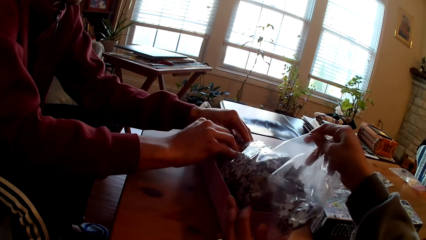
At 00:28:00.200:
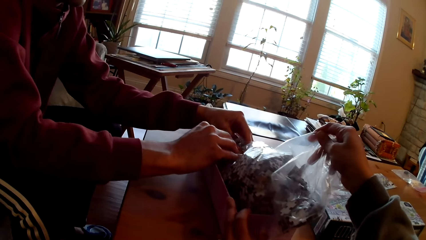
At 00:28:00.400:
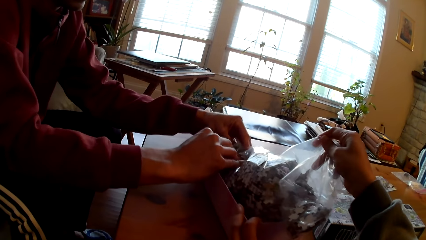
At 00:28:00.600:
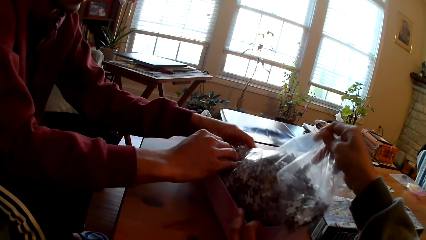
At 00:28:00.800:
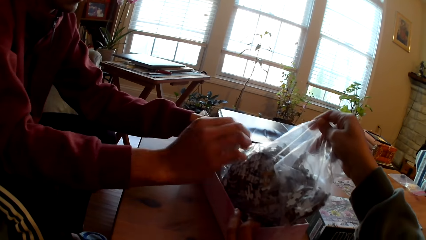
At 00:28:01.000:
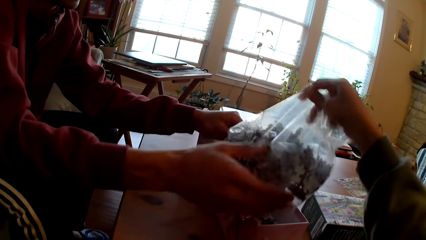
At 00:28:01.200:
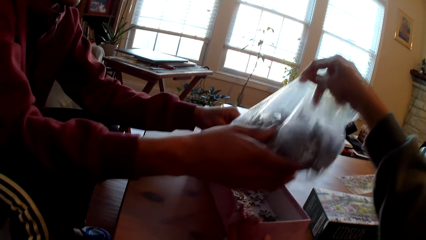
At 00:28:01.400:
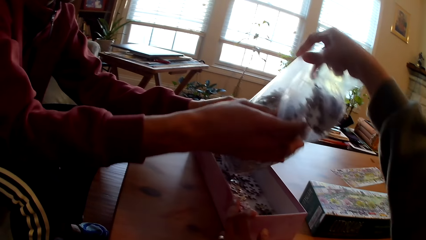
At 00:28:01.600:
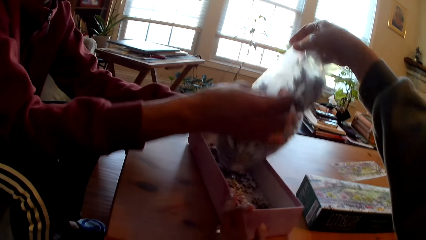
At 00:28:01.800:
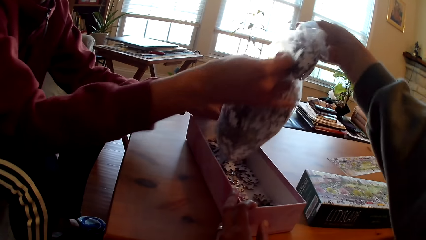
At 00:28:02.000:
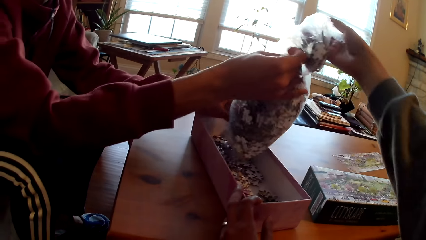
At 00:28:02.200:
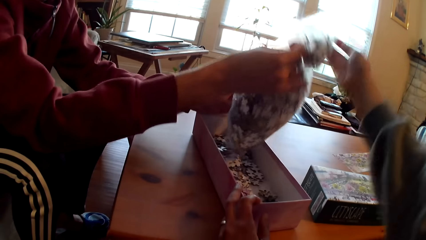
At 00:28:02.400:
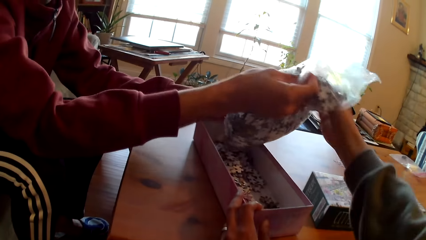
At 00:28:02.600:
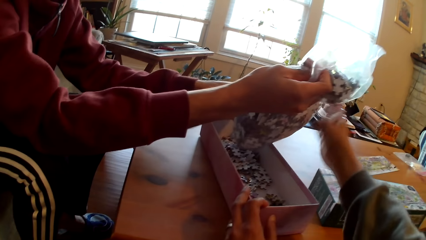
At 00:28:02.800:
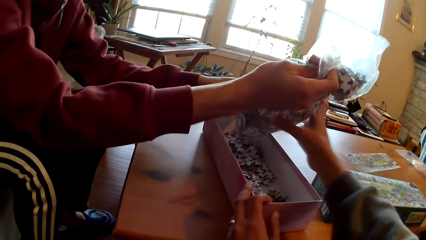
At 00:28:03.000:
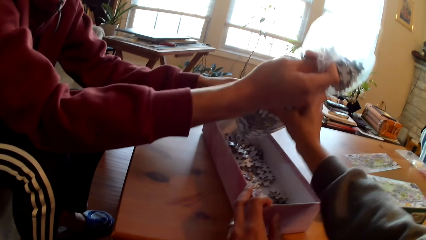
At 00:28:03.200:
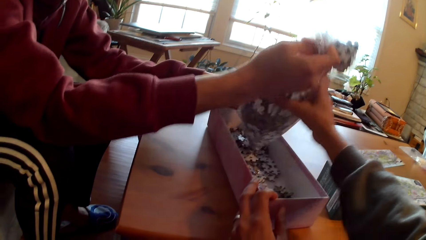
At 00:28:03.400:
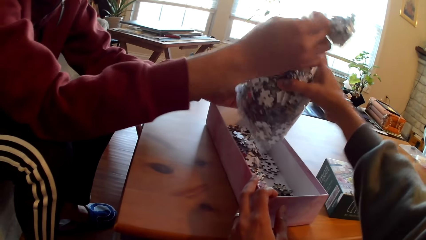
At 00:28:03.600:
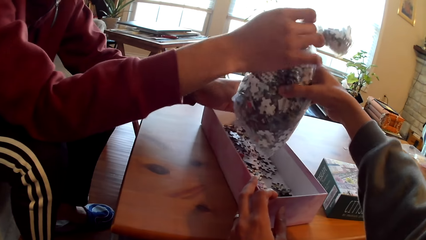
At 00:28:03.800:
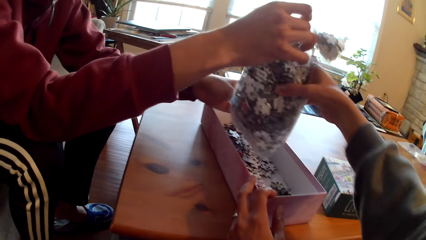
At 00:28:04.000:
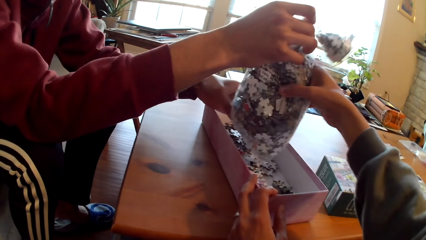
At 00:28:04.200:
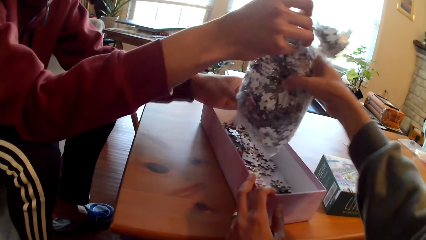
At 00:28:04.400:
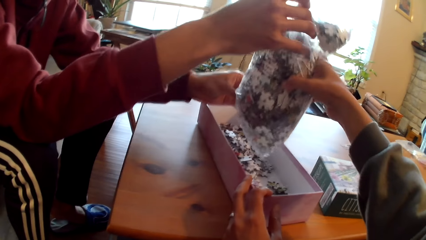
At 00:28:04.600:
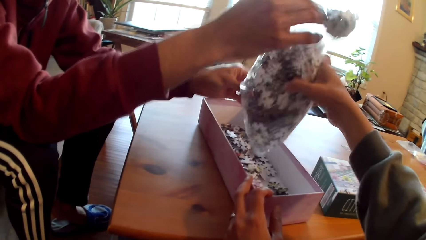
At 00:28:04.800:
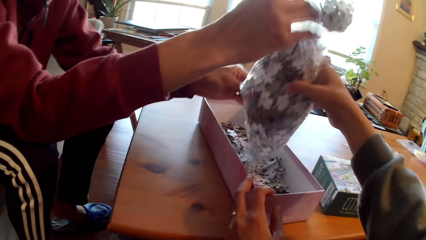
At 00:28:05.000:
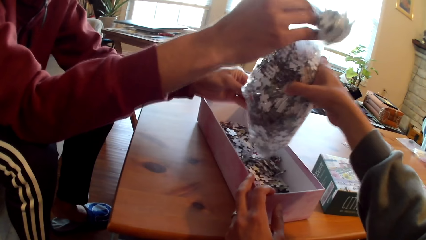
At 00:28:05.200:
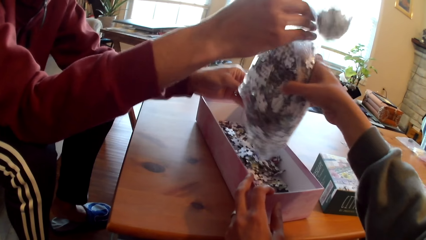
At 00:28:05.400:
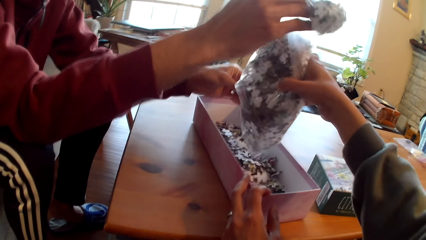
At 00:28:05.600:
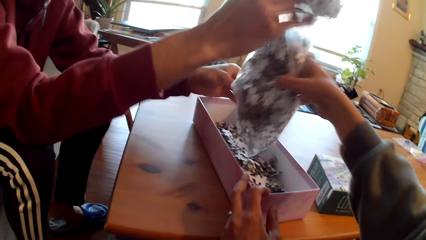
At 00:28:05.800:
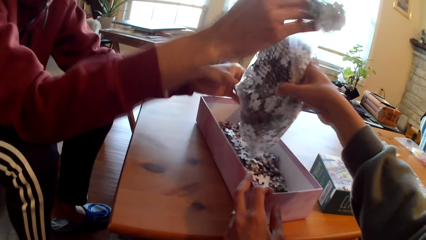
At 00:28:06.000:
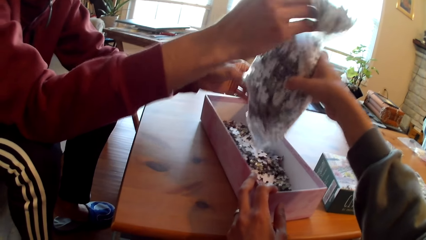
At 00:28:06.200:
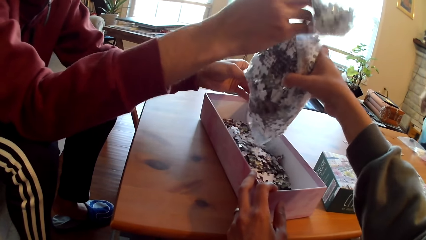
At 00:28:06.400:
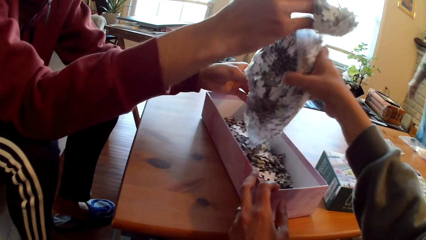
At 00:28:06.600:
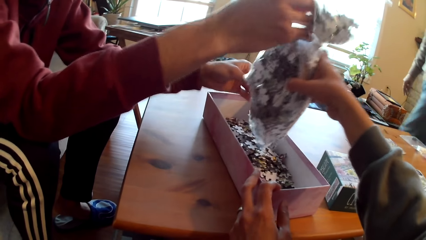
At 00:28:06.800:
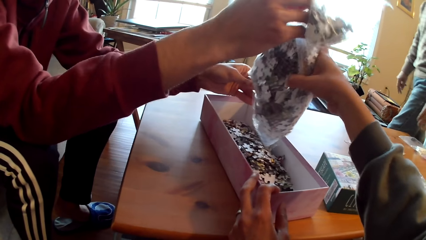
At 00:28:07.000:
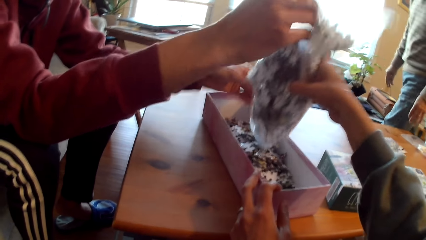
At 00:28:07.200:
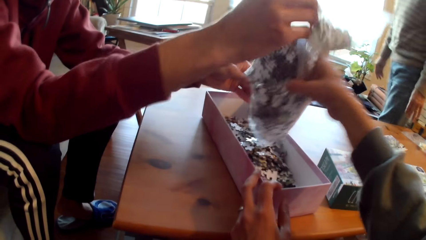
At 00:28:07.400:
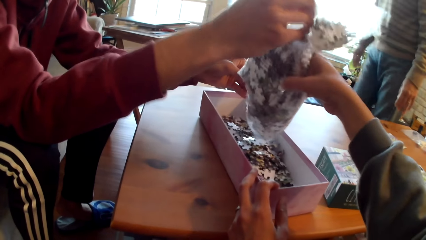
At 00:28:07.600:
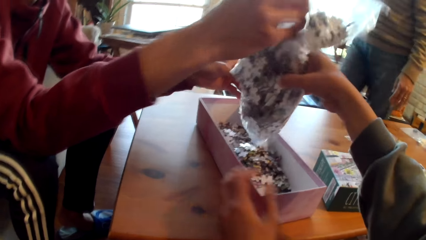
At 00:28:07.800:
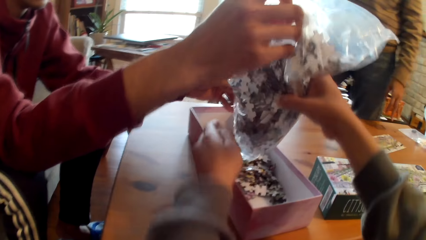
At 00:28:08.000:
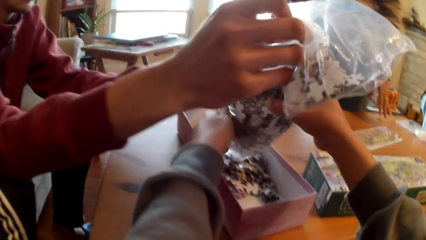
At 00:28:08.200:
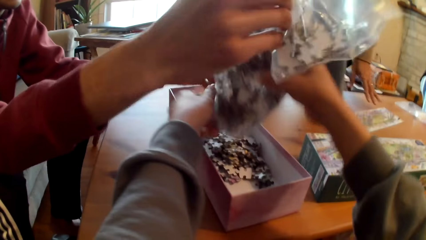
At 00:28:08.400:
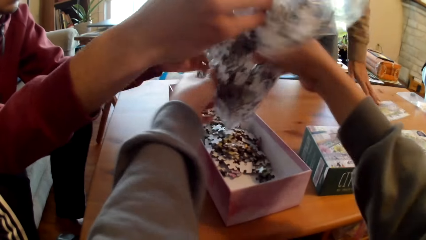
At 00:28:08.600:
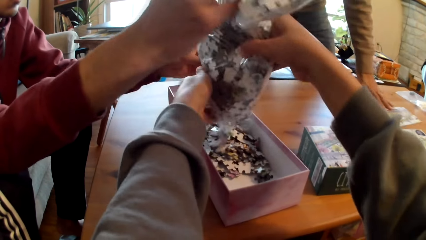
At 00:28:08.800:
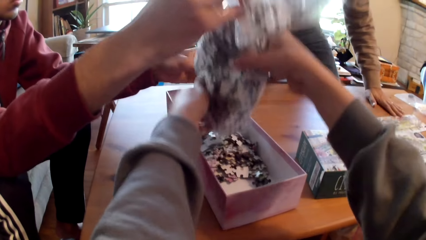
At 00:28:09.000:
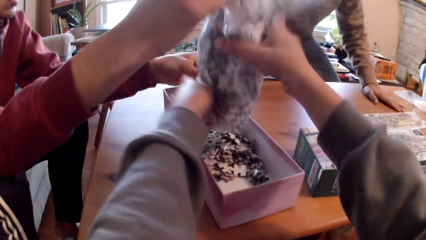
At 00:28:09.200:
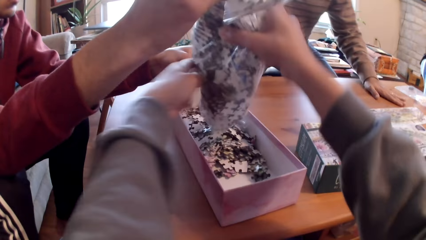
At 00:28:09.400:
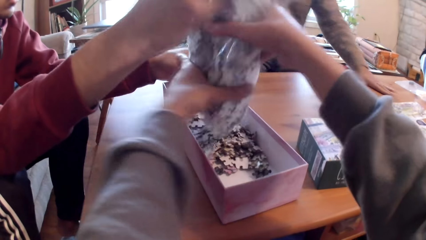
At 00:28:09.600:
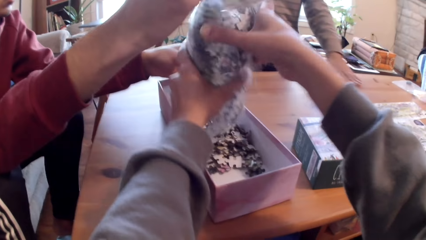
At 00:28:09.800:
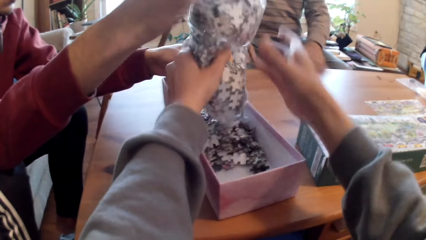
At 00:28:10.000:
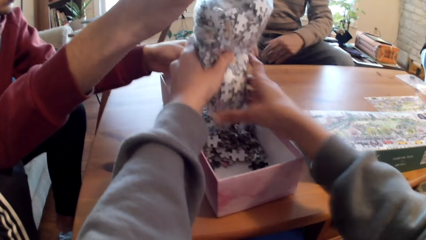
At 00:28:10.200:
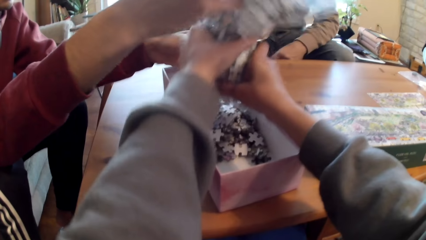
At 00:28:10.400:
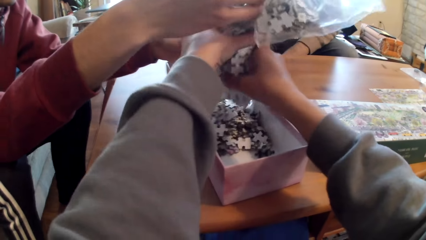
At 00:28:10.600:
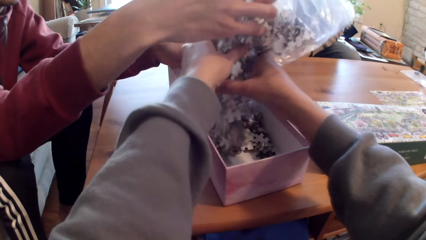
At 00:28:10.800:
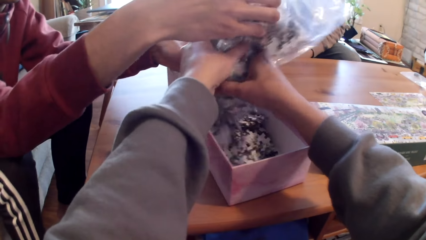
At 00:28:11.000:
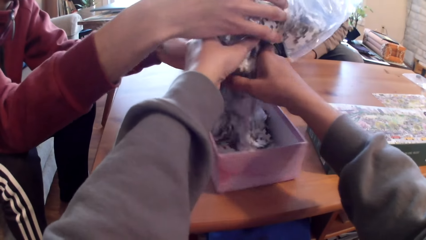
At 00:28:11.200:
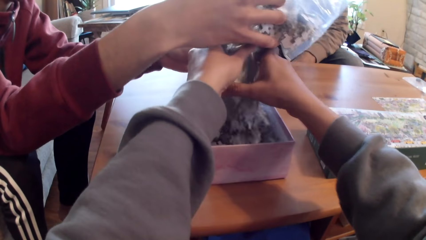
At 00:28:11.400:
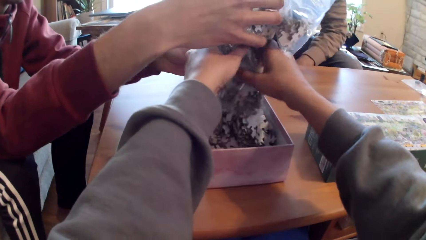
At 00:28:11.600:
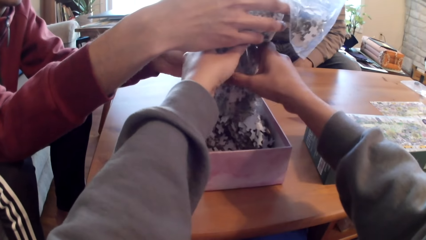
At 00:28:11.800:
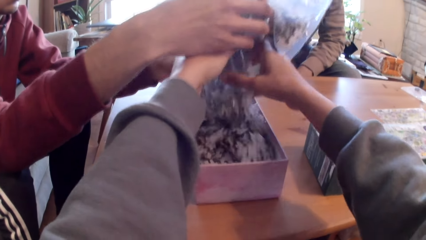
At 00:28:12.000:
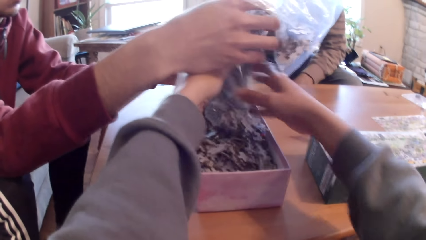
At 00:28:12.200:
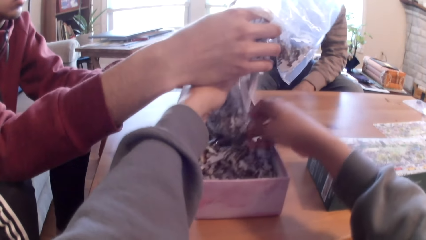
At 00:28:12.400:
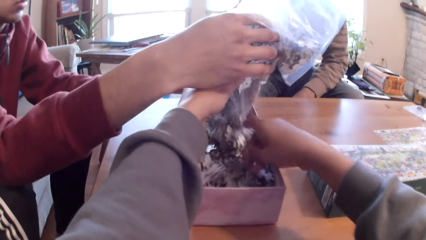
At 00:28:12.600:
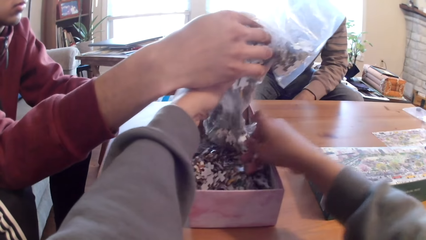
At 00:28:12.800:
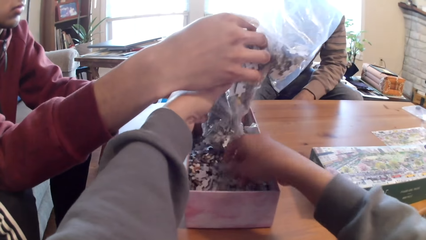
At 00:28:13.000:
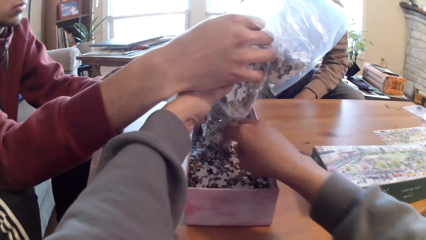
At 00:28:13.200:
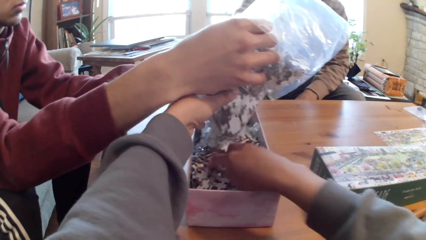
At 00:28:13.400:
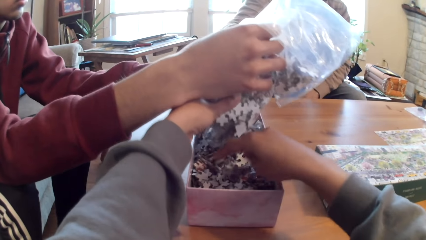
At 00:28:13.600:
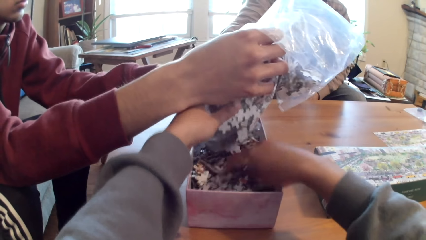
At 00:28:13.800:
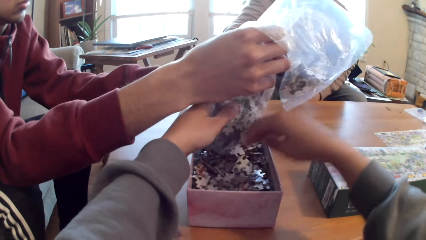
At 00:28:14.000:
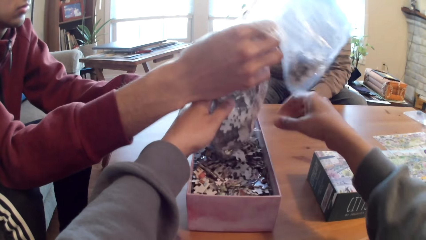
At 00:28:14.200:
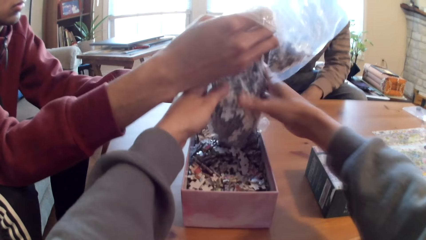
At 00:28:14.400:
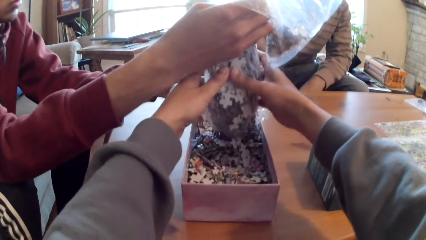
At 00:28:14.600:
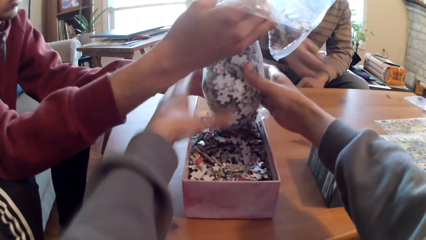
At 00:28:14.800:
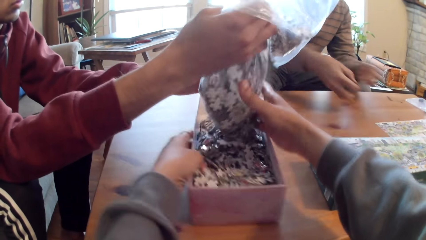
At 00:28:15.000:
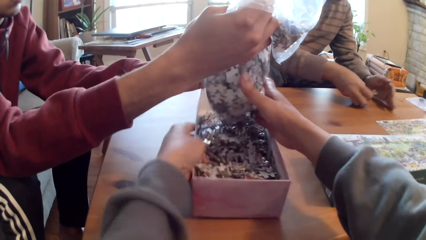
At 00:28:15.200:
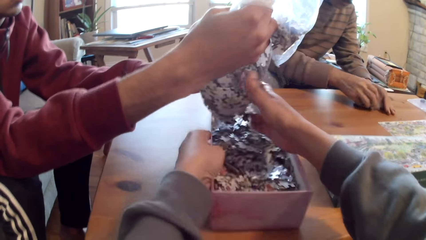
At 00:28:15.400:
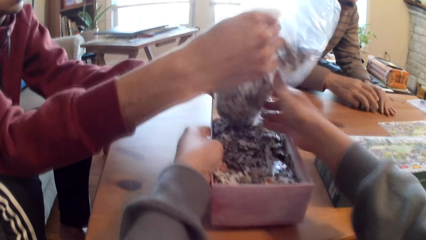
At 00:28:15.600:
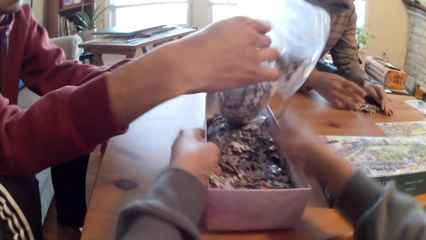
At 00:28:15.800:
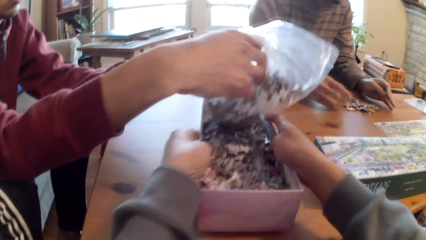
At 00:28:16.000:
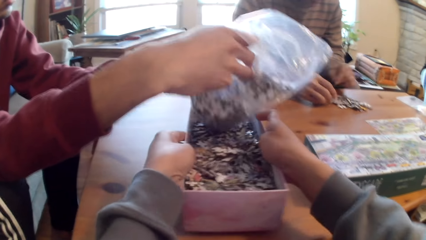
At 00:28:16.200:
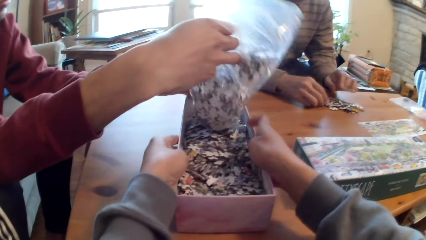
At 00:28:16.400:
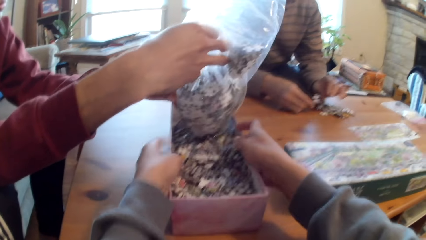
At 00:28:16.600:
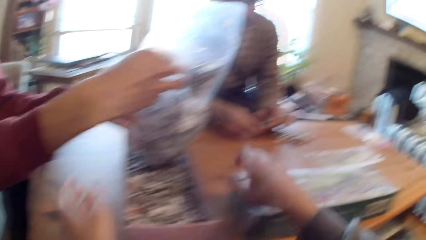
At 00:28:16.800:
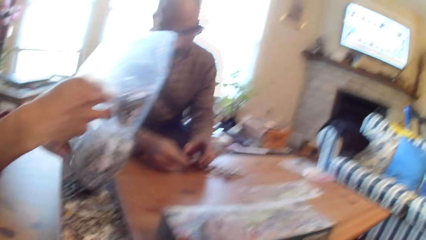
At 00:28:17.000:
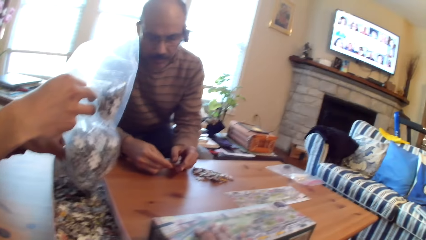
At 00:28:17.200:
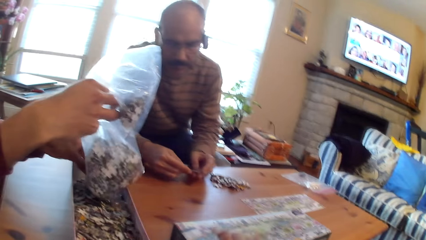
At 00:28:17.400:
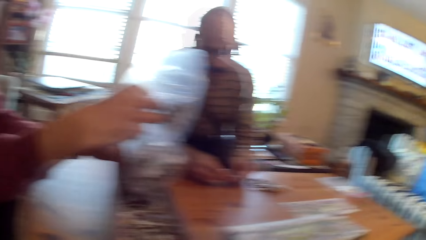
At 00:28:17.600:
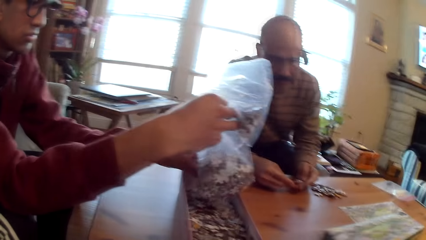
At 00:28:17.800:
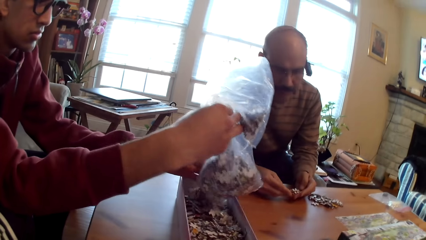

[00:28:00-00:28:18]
The camera wearer holds a package of puzzles. A man tilts the package of puzzles. The camera wearer shakes the package of puzzles. Another man walks around the room. The other man sits on the chair. The first man shakes the package of puzzles. The camera wearer holds and places the puzzle in the box. The other man picks up puzzle pieces from the box. The other man puts the city cards on the table. The camera wearer holds a box.
